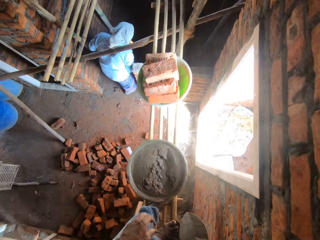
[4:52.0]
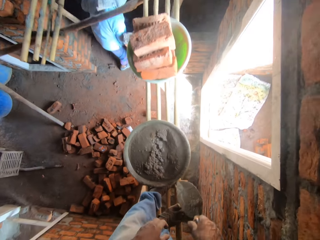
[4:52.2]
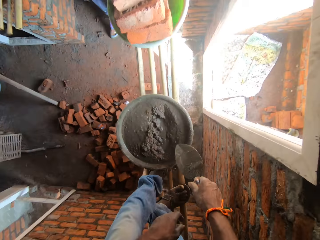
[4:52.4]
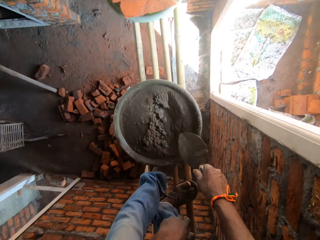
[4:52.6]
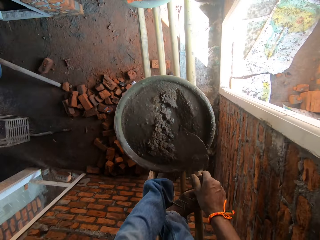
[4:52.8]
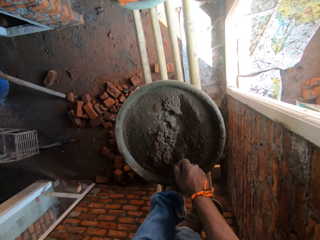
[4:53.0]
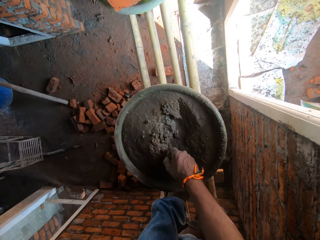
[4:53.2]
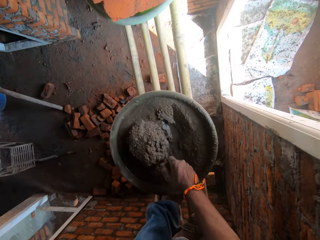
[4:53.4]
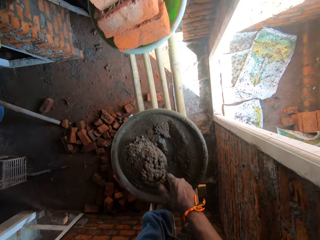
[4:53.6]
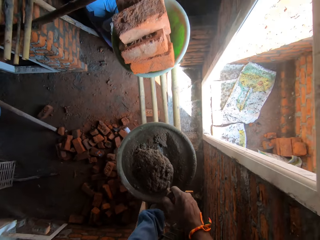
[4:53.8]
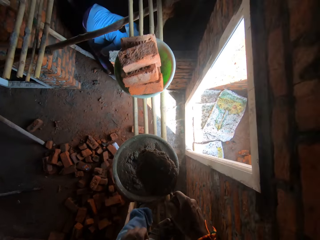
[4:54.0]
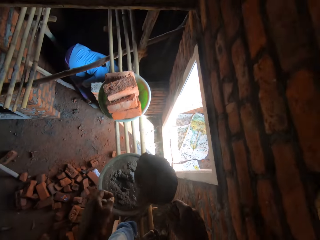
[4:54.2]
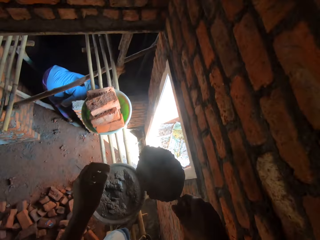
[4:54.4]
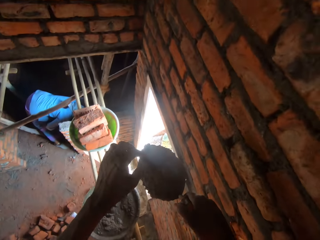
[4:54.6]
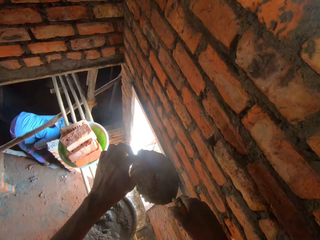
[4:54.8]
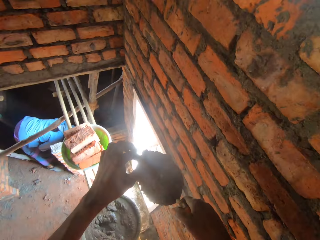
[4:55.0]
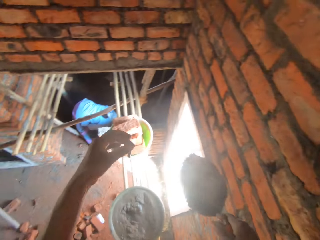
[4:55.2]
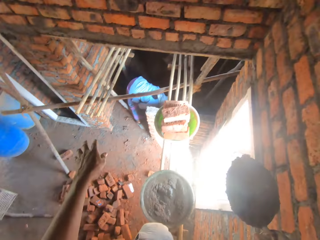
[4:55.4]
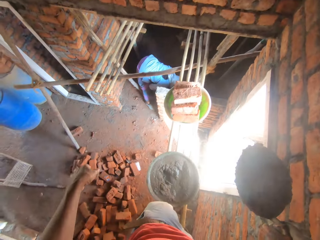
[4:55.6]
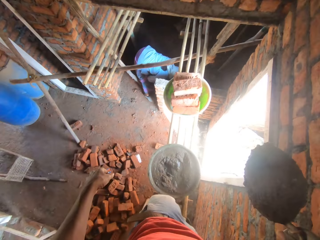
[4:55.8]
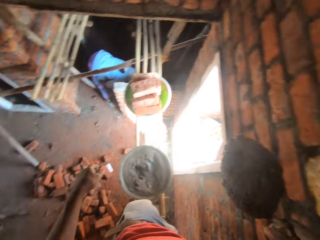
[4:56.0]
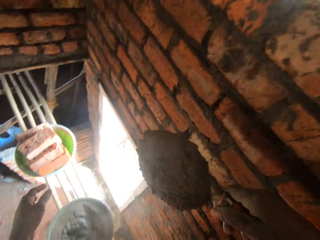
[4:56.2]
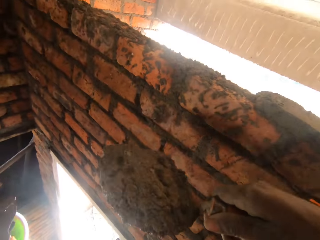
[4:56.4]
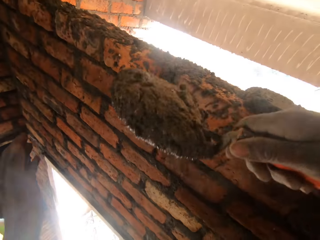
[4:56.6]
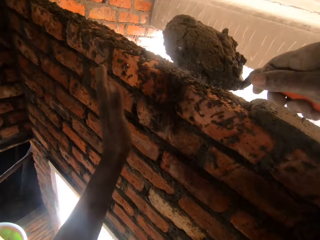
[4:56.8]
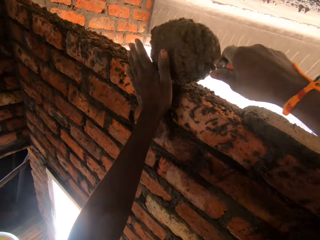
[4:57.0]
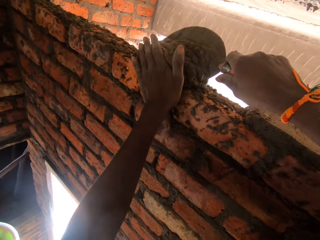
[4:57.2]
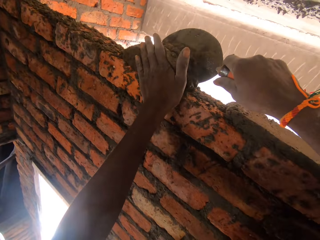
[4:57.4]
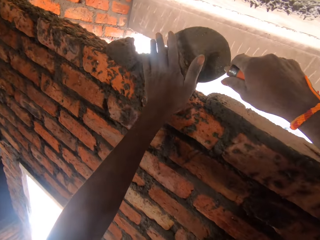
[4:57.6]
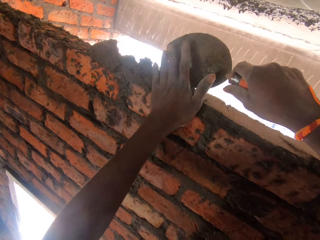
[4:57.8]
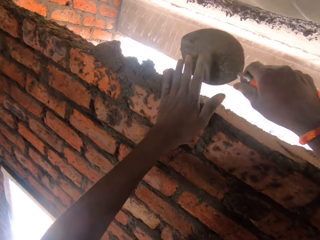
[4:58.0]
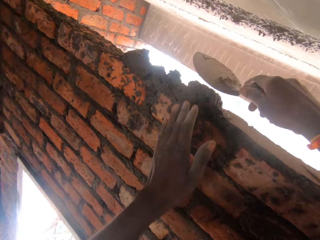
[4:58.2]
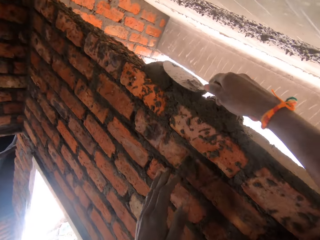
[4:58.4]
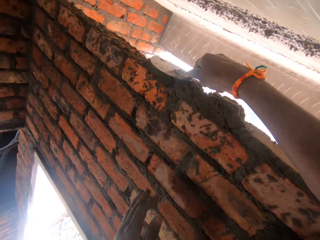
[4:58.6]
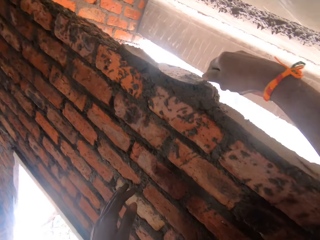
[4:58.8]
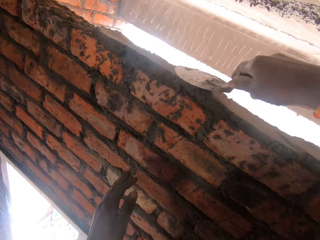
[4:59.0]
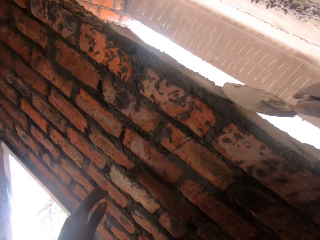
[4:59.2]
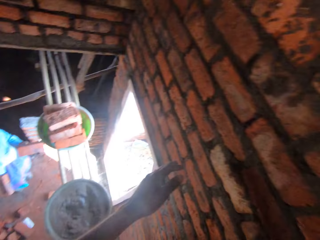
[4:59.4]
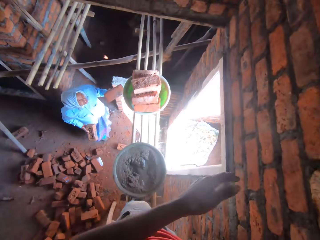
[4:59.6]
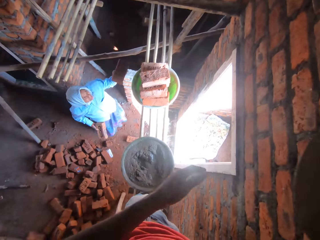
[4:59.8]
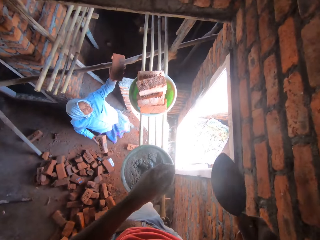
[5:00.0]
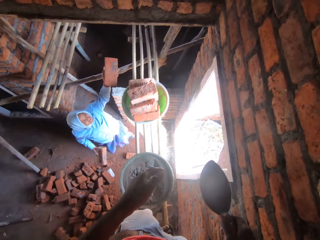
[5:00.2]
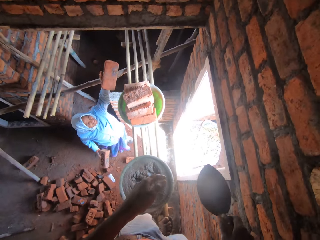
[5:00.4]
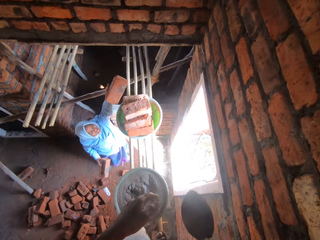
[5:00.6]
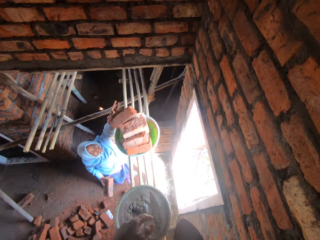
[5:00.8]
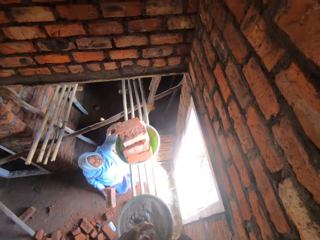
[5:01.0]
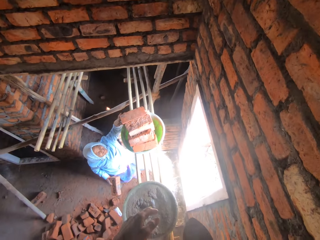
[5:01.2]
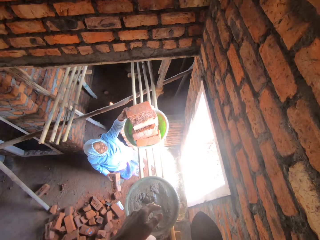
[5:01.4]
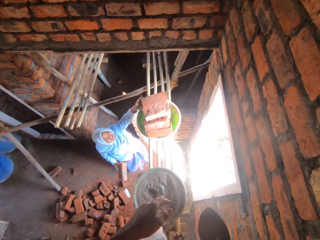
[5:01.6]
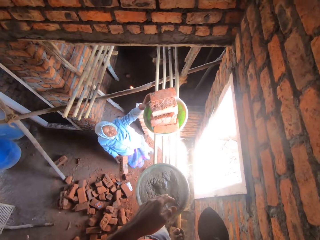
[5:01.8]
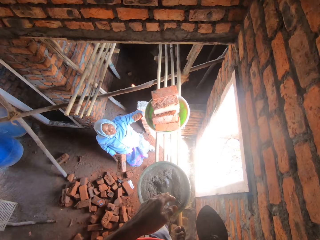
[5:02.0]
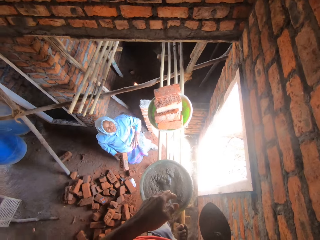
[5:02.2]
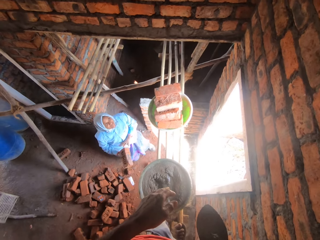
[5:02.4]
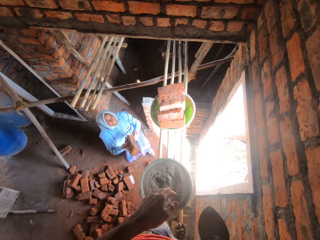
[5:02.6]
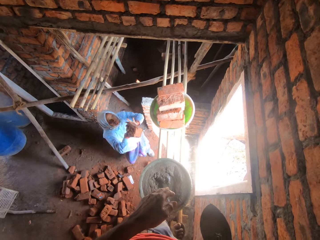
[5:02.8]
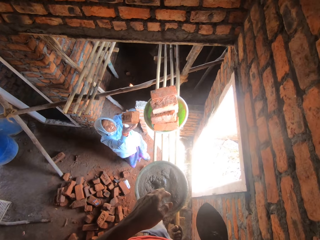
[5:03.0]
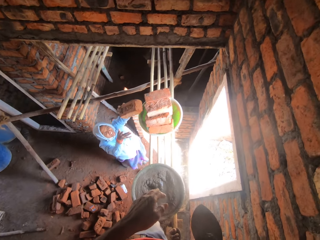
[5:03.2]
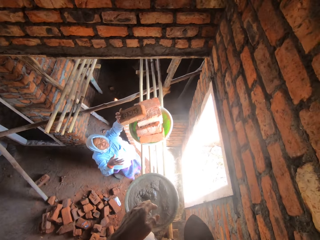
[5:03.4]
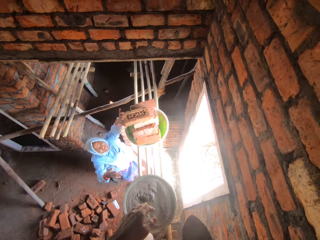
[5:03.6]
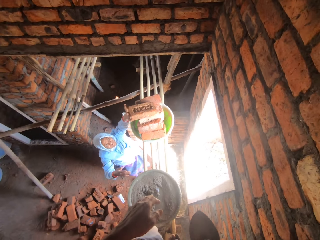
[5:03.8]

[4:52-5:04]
A lady walks around the building. The camera wearer scoops mortar with the trowel. They remove dirt from the mortar and throw the dirt away. They apply mortar on the wall. They level the mortar with the trowel. The lady puts some bricks in the basin. The camera wearer speaks to the lady.

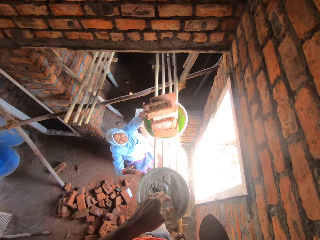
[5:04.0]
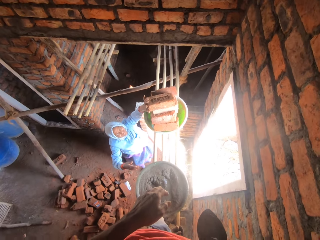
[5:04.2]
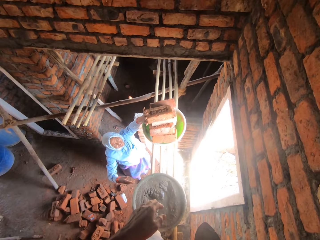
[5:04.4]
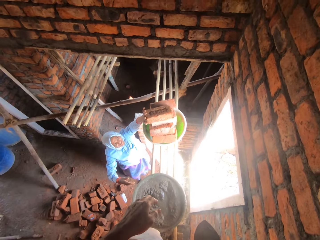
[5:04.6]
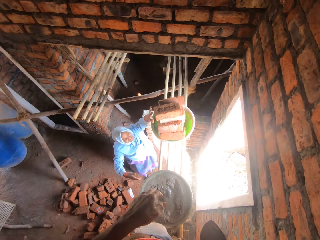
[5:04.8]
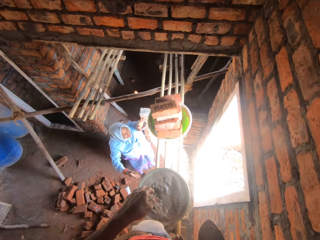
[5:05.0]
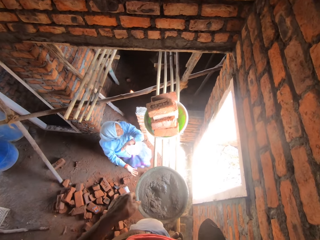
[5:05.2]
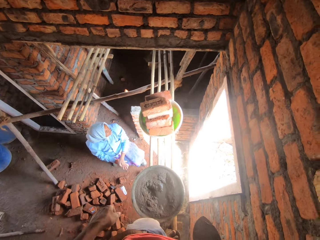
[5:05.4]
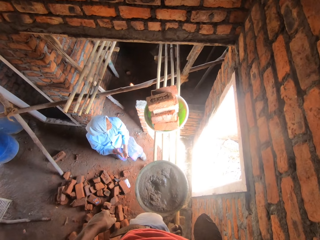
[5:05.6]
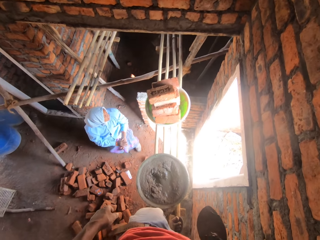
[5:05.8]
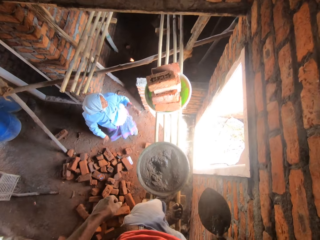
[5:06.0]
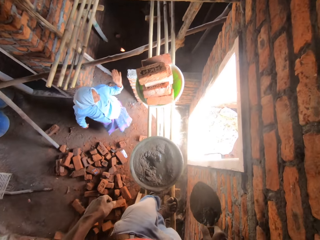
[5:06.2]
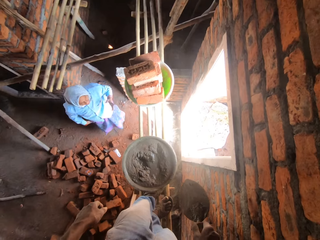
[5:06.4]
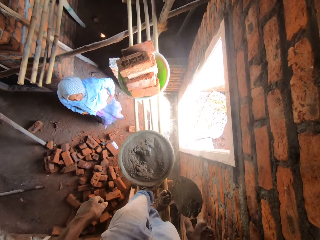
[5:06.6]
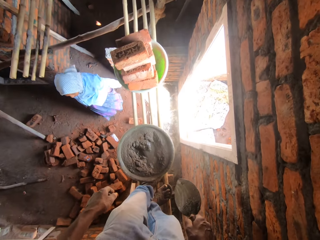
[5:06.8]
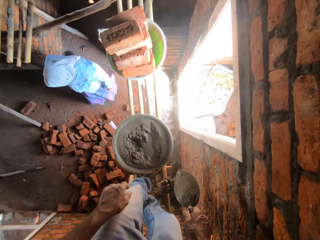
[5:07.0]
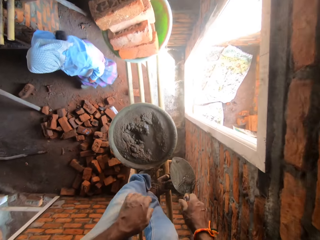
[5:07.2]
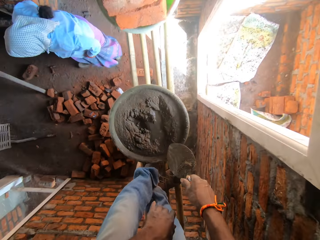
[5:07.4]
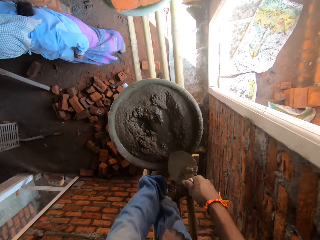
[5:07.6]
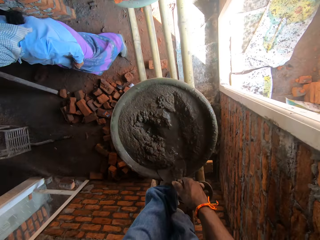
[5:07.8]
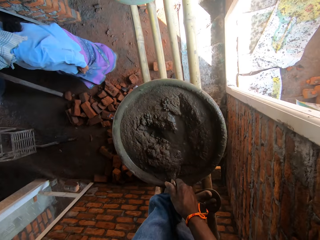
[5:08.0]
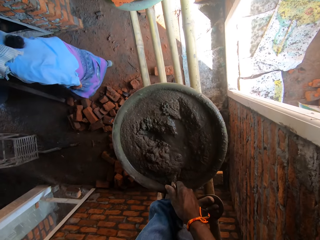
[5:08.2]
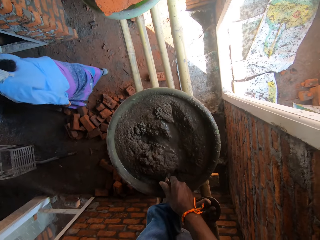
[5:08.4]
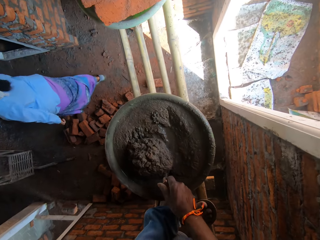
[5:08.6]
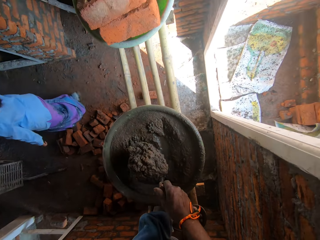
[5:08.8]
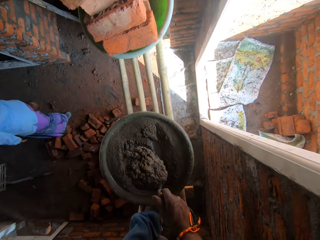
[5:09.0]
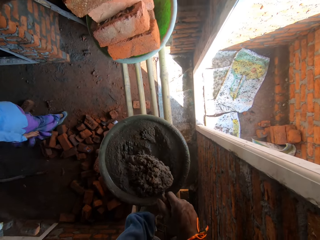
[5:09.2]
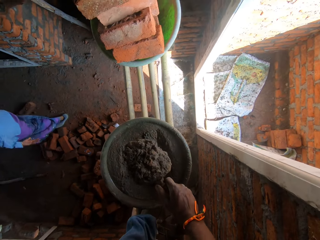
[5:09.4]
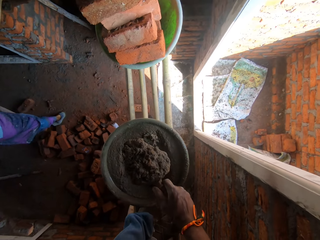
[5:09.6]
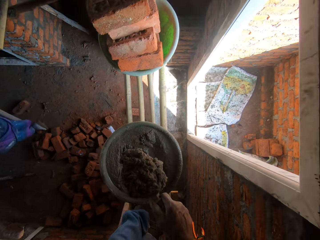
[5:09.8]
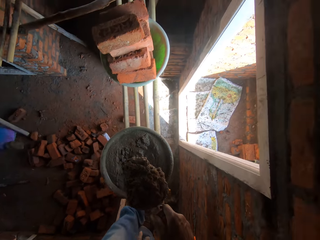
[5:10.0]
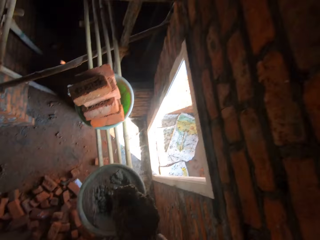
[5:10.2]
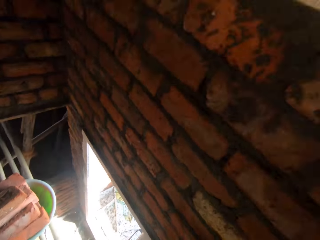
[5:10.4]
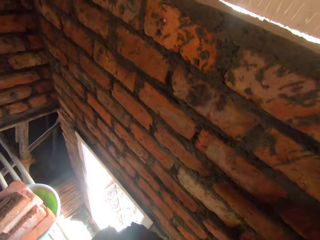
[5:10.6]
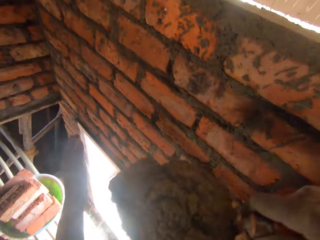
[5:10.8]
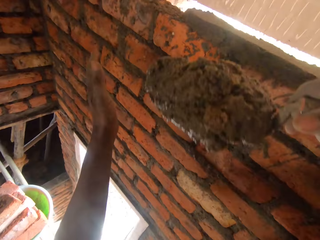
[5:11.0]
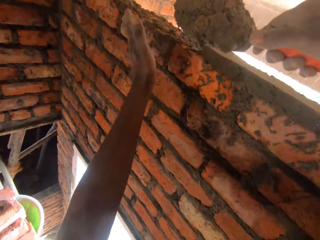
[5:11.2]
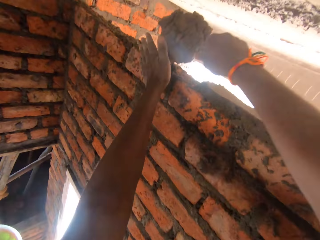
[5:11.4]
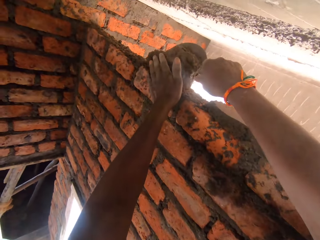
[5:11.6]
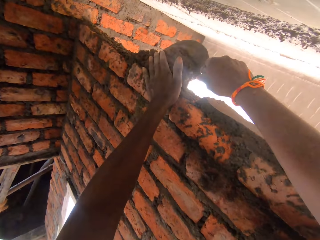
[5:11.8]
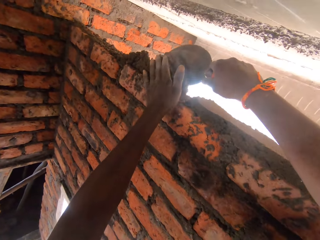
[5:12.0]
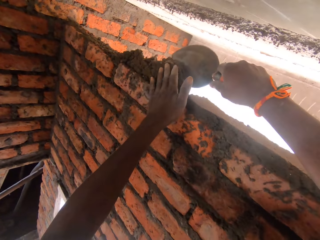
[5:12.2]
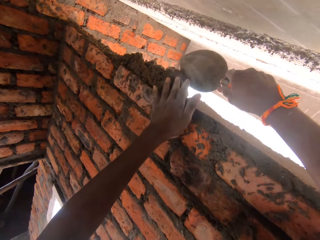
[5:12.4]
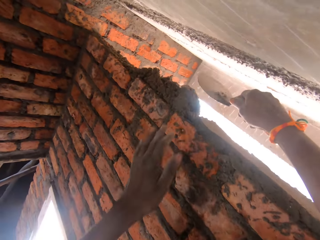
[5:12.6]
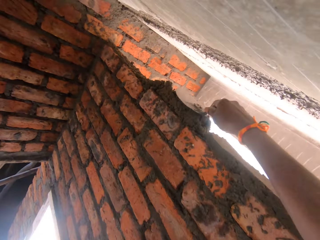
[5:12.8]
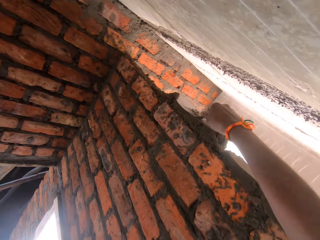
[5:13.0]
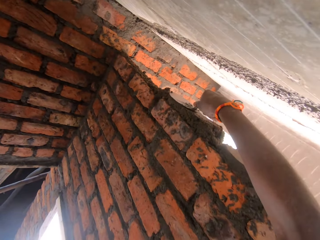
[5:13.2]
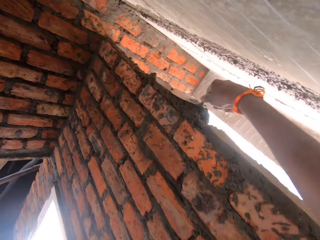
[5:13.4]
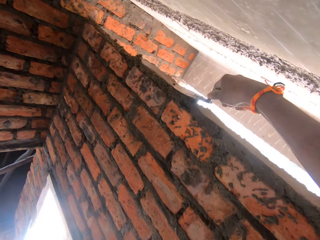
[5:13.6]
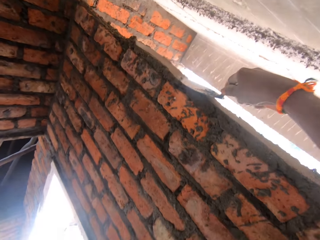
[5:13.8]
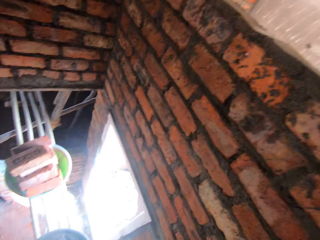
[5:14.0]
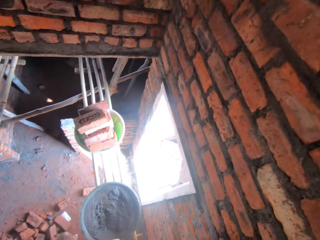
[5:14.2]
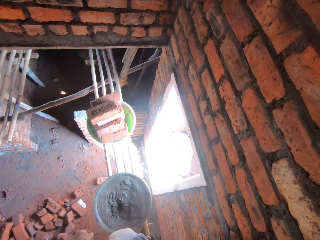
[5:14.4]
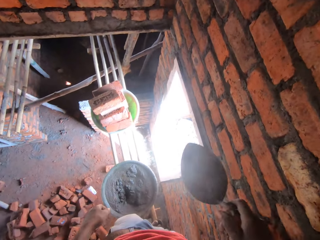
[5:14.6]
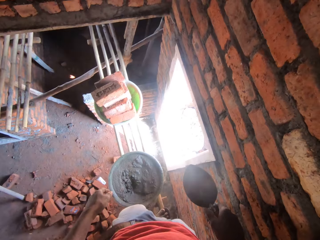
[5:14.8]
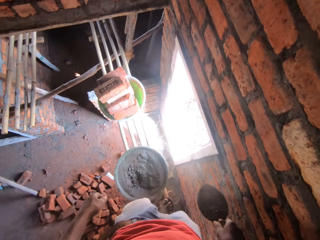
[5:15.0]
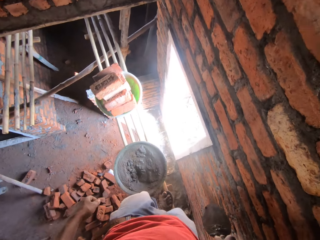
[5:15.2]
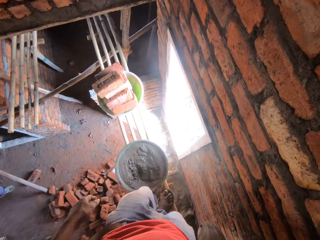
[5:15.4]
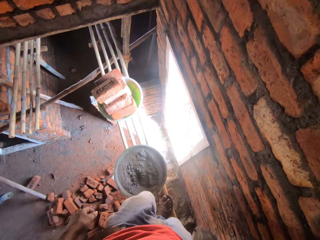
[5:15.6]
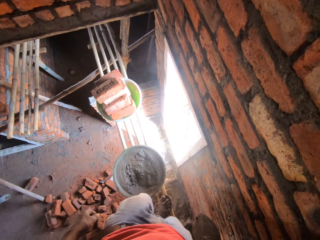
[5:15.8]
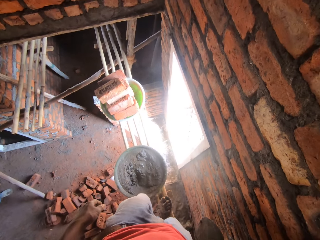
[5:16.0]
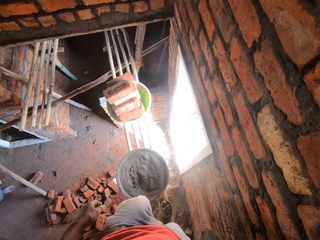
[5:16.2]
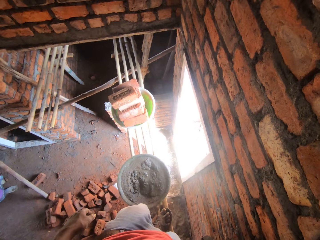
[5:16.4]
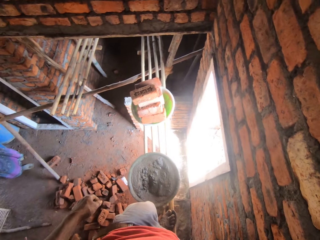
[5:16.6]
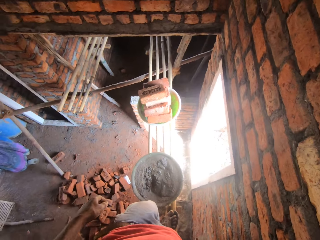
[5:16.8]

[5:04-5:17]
A lady dusts off her hands. The lady walks around the building. The camera wearer scoops mortar with the trowel. They apply mortar on the wall. They level the mortar with the trowel. They look down.
